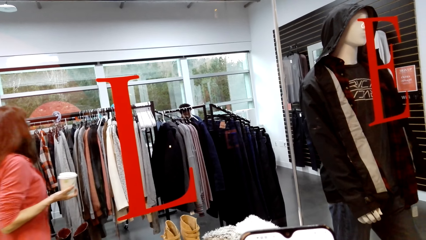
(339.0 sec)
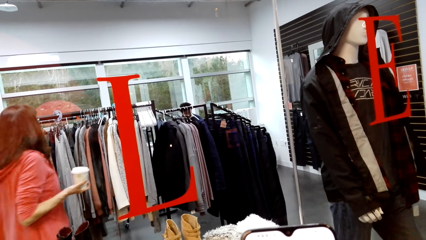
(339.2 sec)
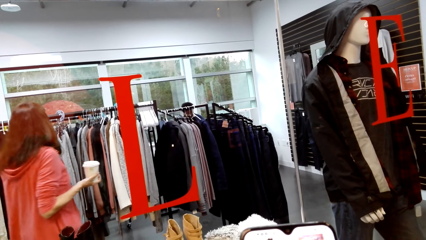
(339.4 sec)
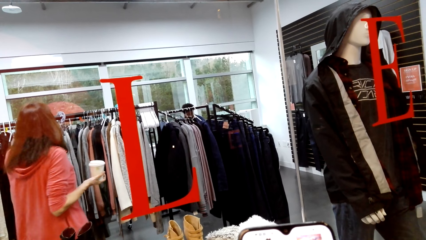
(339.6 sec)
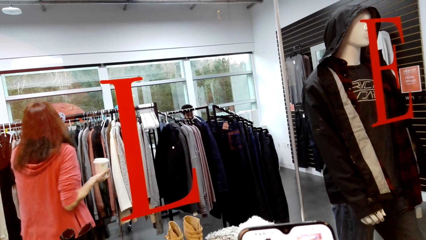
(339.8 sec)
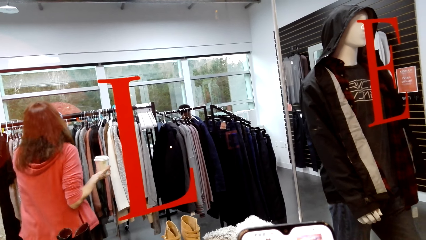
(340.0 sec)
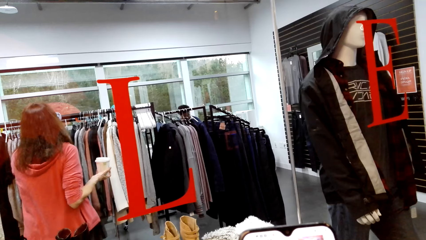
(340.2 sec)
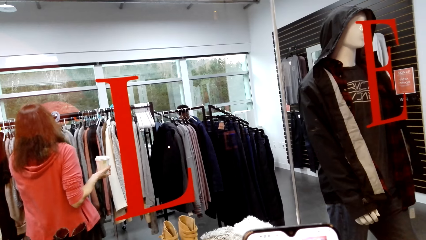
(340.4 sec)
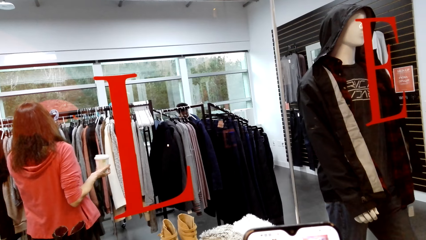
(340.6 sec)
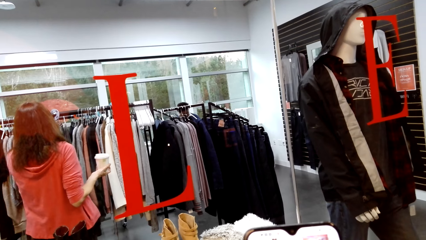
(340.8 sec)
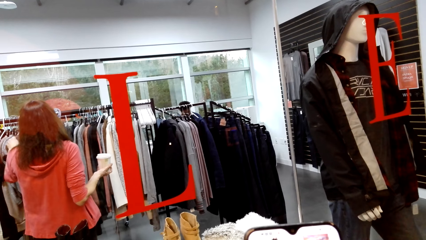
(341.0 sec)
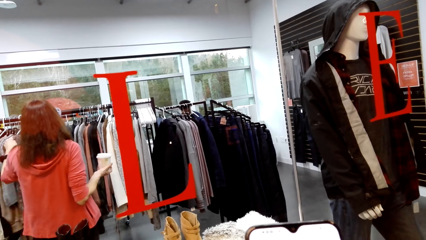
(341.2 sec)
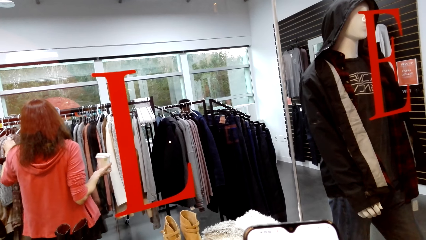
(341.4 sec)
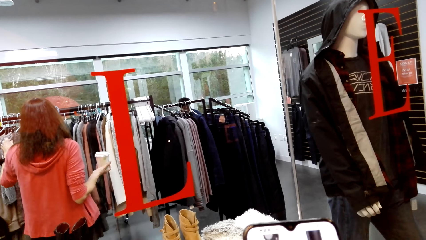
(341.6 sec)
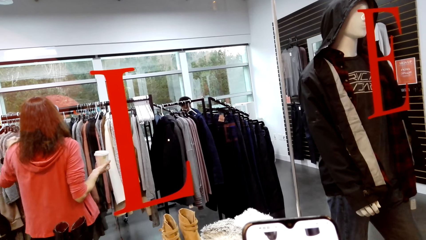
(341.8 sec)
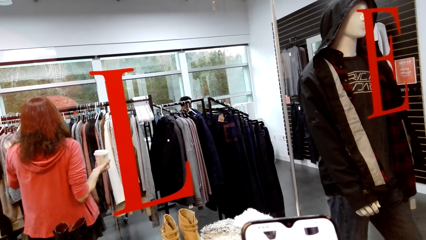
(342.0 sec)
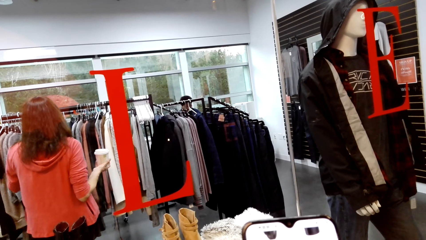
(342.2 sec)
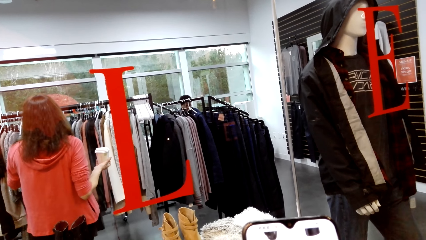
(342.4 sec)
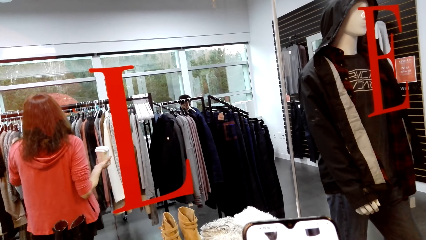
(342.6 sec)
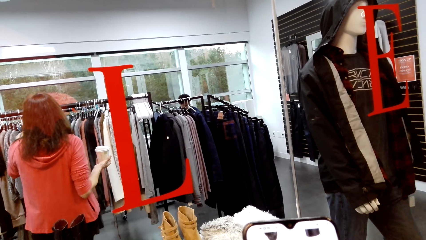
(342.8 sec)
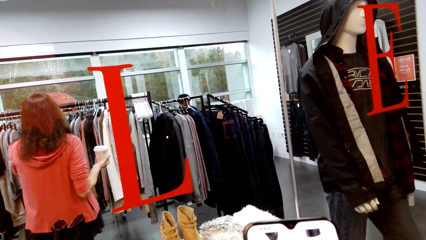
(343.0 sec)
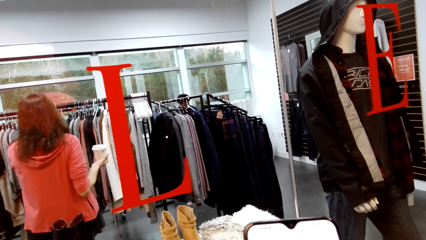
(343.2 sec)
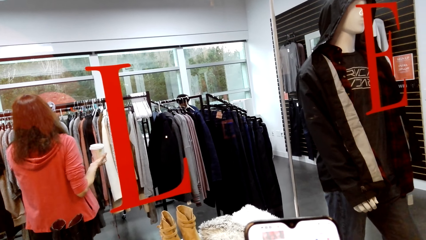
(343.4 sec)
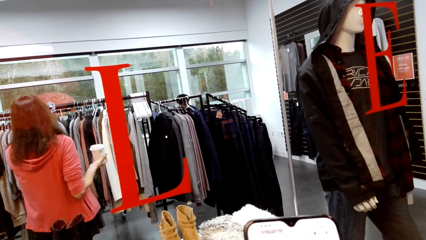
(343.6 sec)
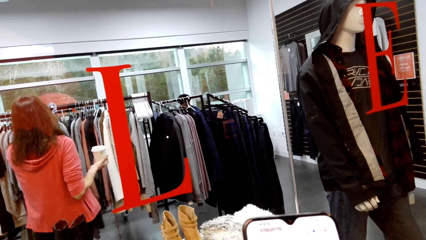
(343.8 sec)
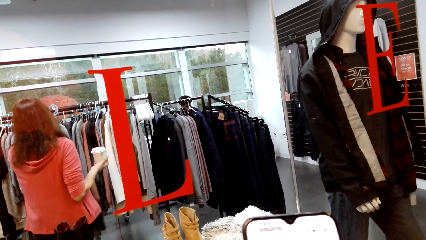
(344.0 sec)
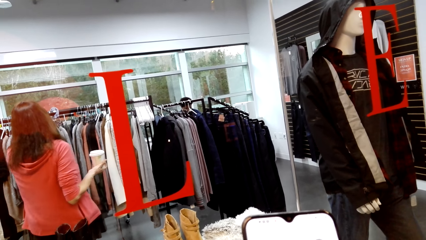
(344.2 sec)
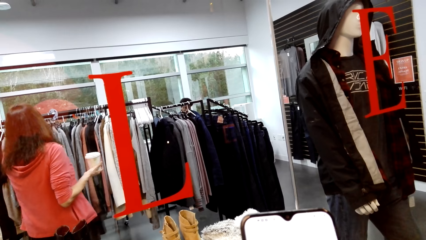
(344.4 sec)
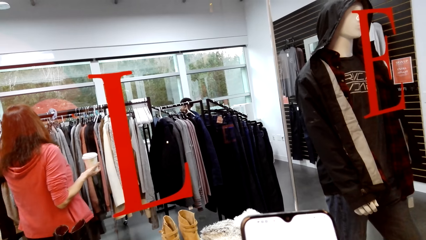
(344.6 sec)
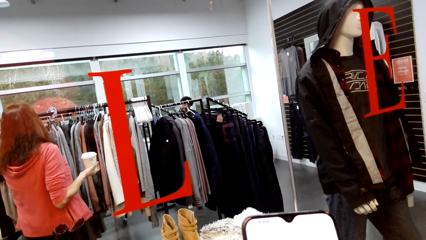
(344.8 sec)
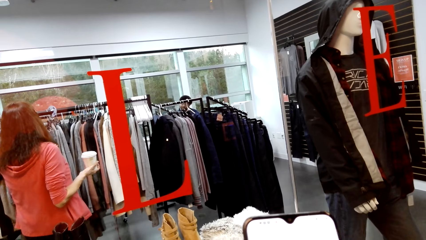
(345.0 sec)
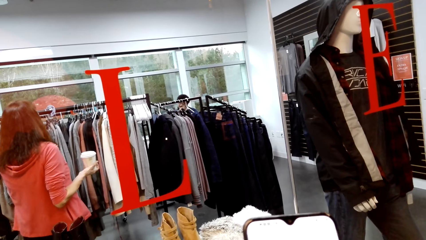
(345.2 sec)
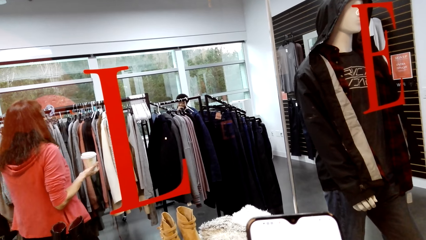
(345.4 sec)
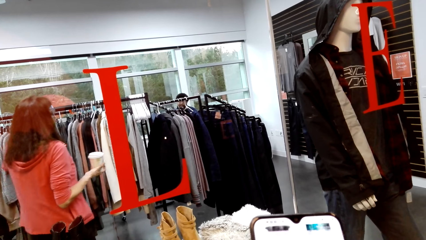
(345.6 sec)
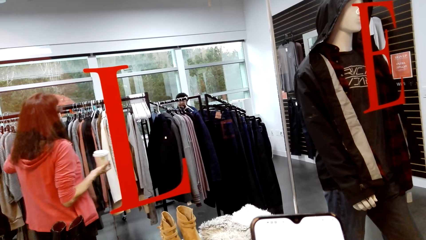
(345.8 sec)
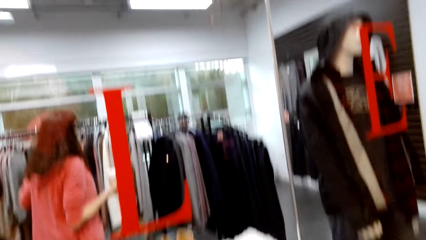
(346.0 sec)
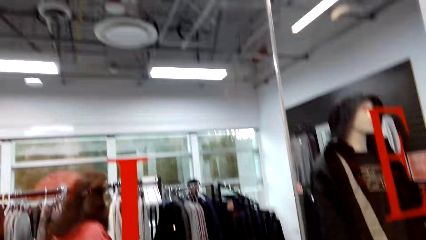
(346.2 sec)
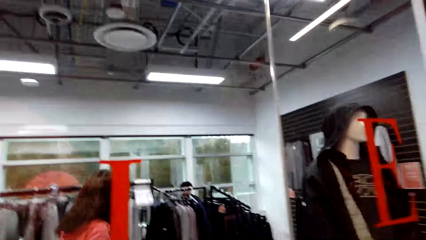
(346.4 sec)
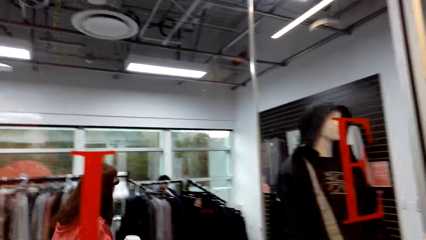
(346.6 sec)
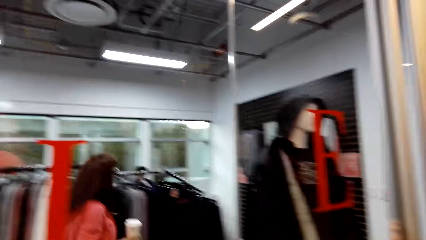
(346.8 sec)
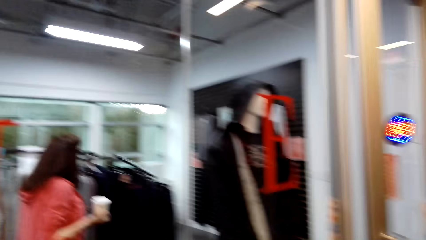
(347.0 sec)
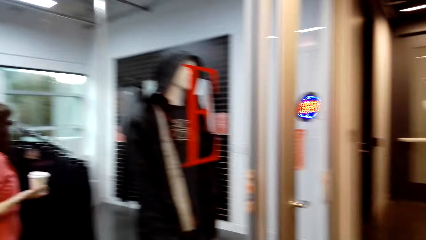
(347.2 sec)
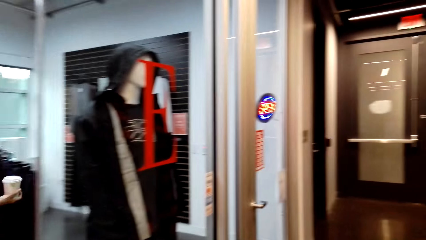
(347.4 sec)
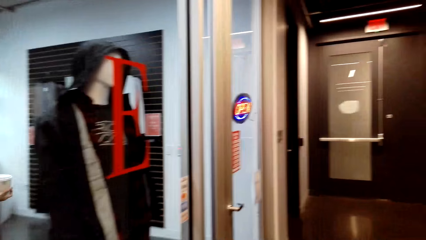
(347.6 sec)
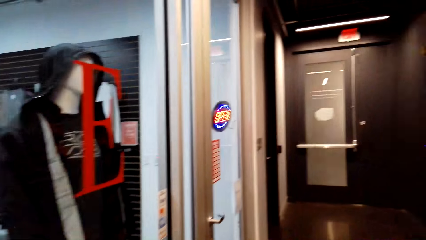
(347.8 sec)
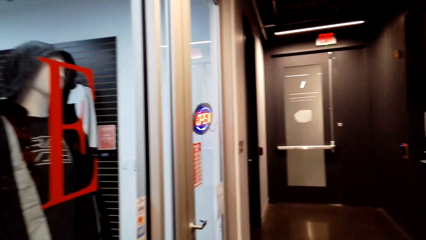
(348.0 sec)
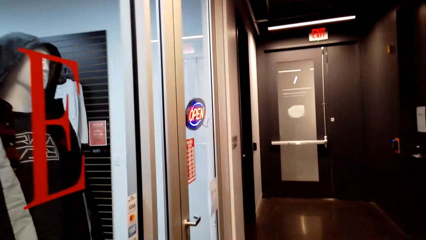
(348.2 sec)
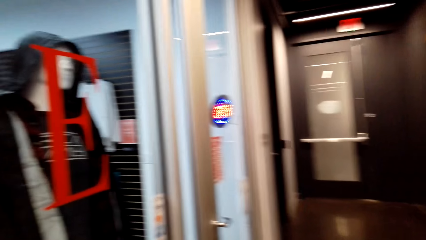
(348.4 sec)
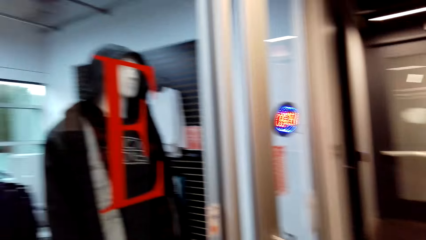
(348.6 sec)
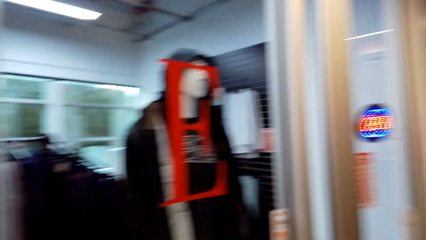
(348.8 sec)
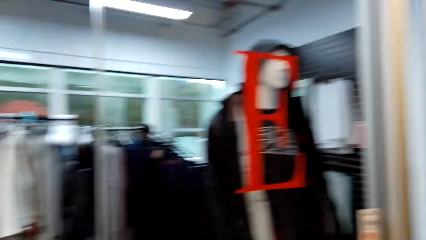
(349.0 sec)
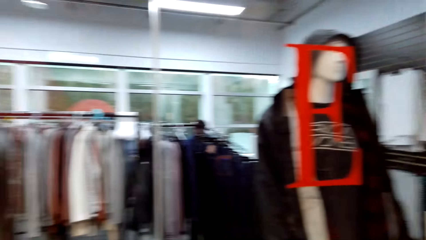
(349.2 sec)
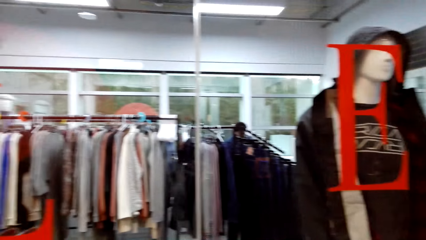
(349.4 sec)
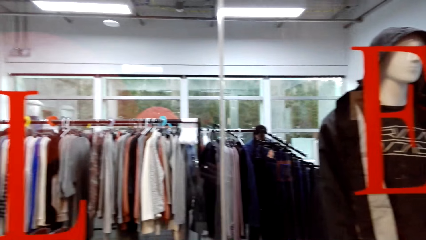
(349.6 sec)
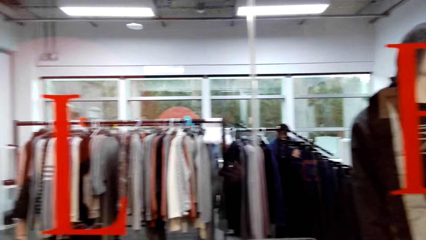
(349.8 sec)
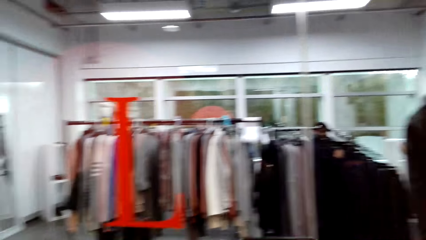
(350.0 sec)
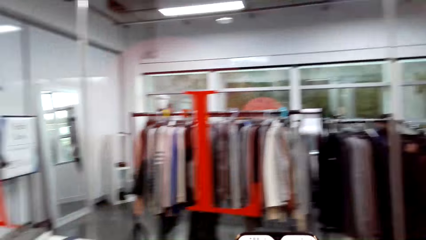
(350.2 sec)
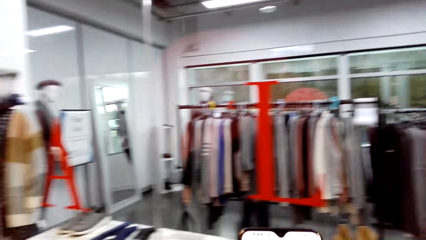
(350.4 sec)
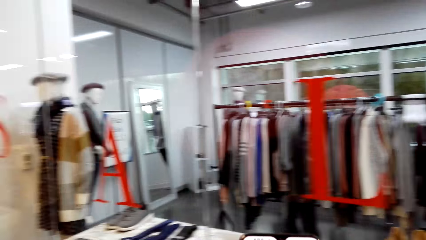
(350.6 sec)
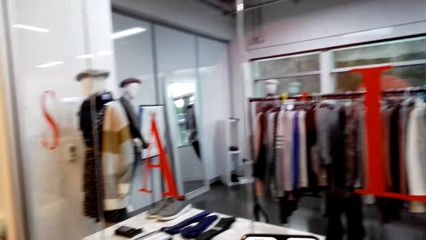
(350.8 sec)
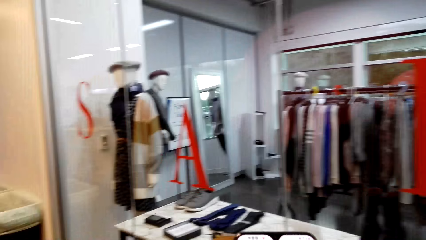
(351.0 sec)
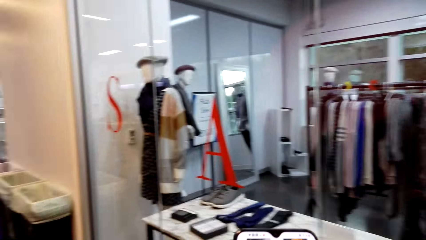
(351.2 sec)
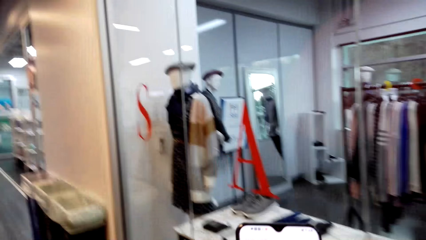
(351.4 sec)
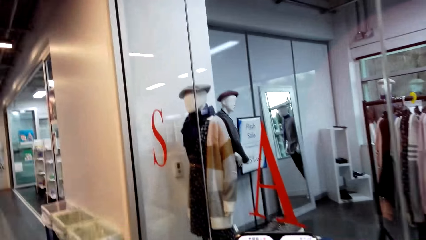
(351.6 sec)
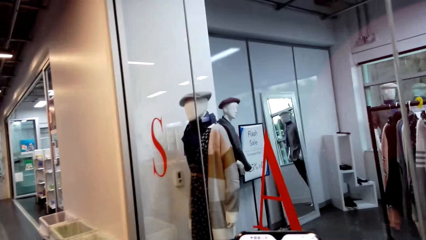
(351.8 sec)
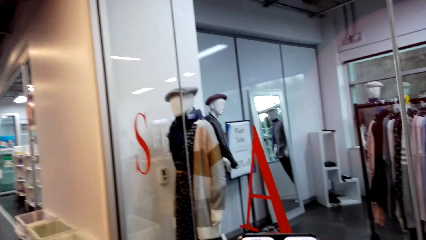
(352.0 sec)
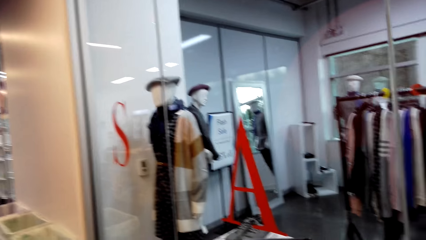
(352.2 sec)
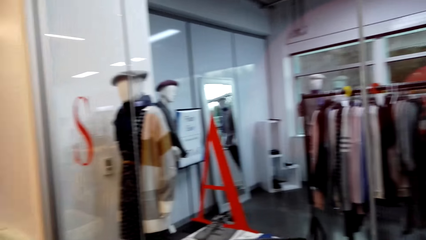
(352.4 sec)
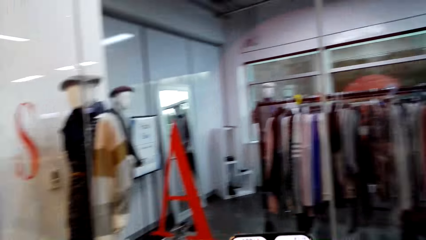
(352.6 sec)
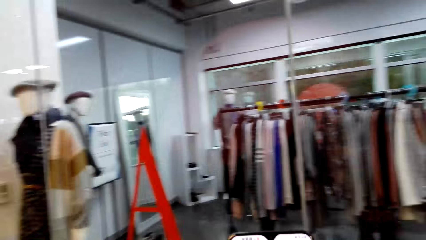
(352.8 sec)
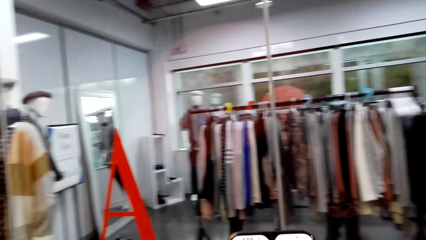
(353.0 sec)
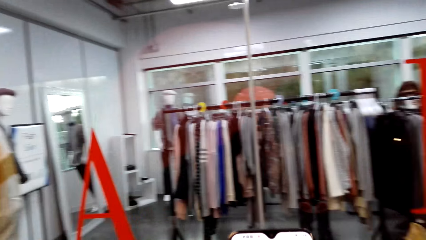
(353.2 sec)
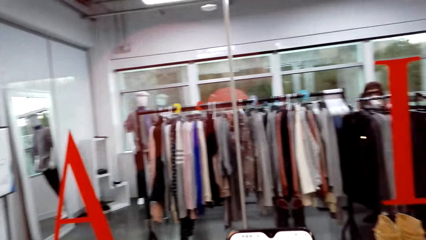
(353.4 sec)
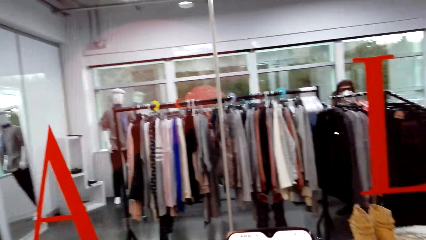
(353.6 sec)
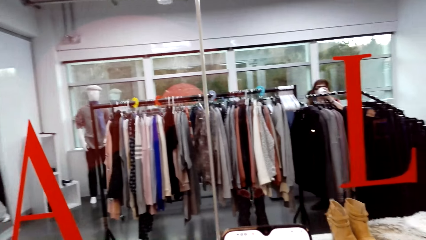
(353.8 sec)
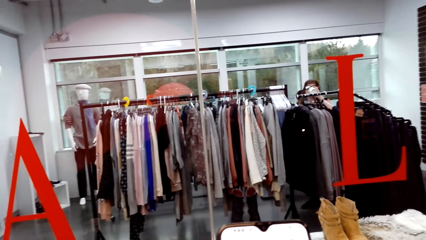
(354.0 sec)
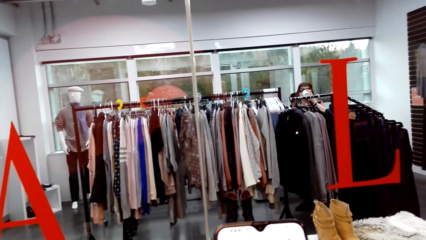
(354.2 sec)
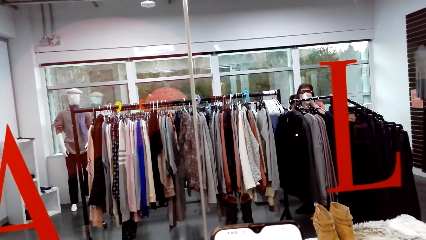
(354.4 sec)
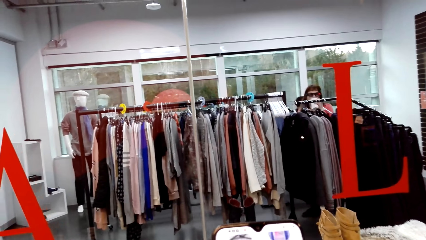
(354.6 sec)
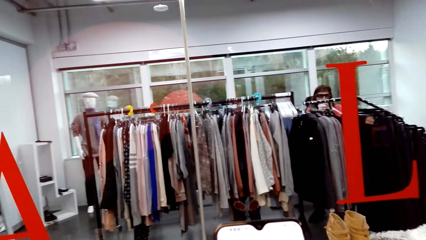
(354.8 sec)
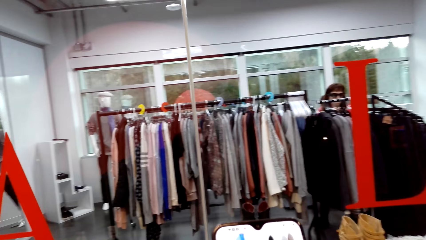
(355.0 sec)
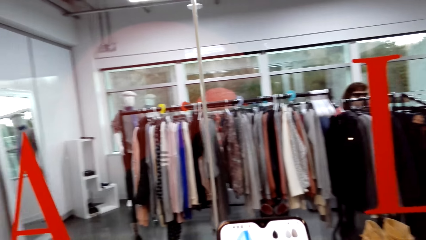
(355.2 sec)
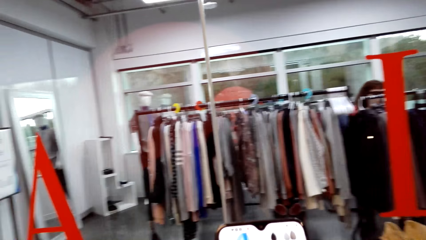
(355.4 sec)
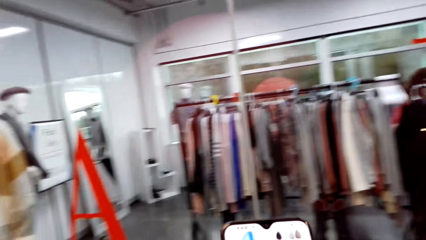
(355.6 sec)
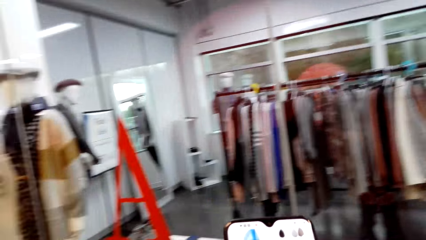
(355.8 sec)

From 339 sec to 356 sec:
A person carries a tumbler. The camera wearer holds the phone. The person sorts out cloths. The camera wearer looks around.
